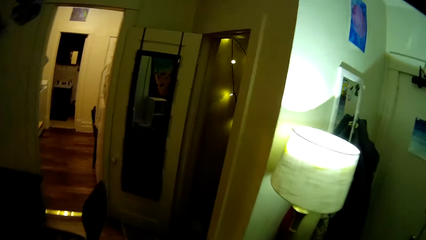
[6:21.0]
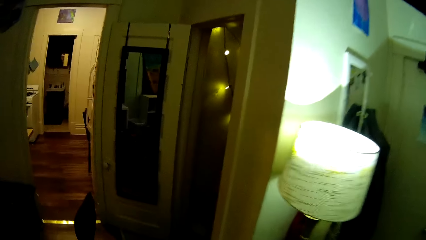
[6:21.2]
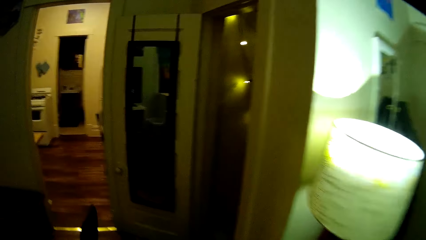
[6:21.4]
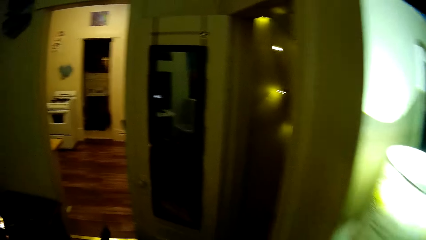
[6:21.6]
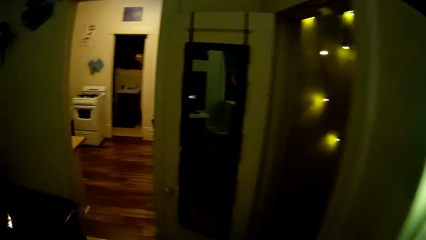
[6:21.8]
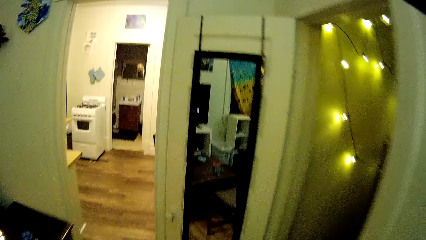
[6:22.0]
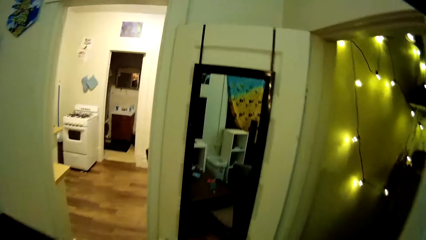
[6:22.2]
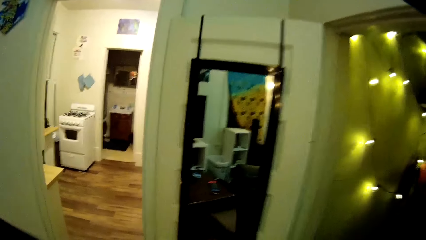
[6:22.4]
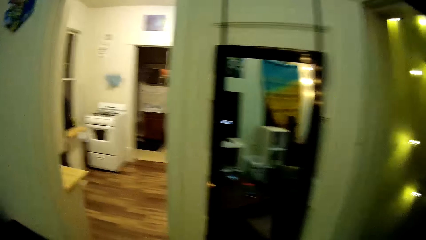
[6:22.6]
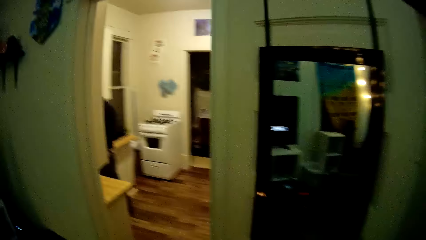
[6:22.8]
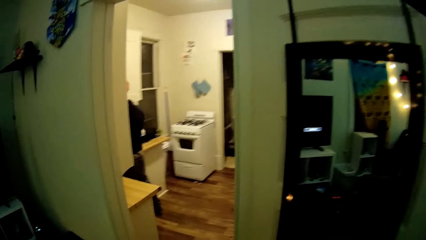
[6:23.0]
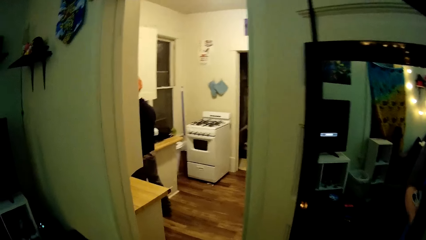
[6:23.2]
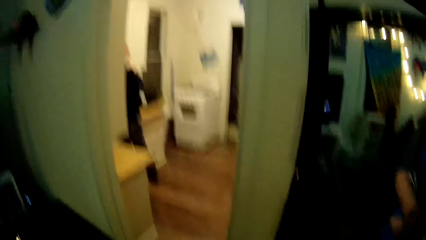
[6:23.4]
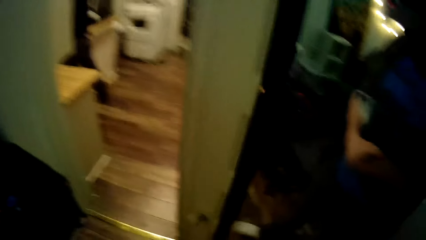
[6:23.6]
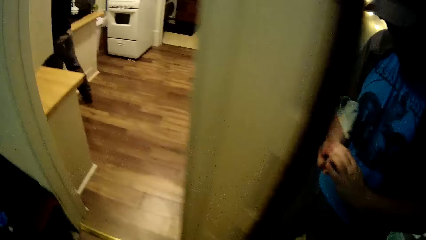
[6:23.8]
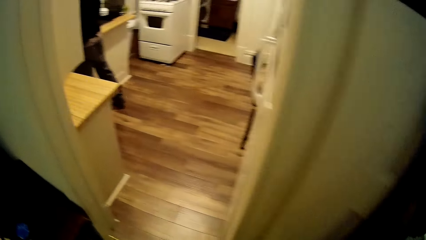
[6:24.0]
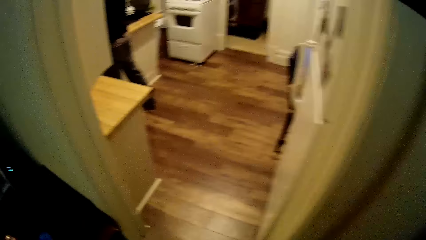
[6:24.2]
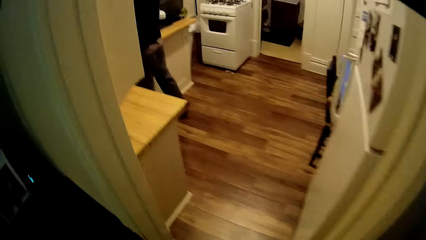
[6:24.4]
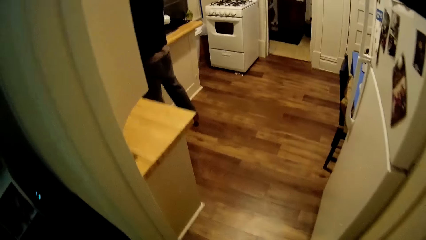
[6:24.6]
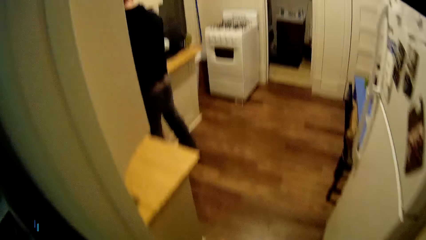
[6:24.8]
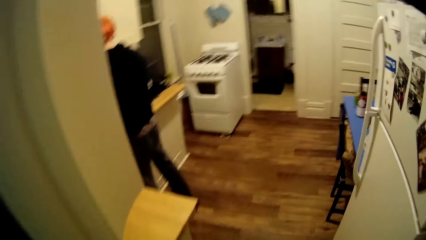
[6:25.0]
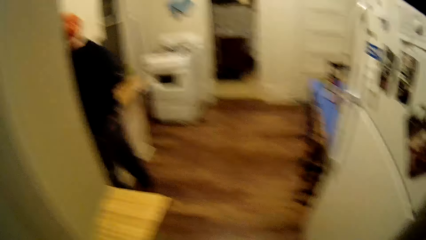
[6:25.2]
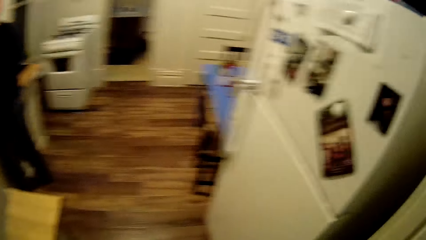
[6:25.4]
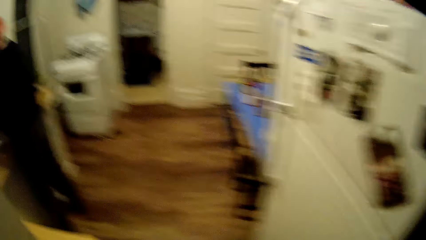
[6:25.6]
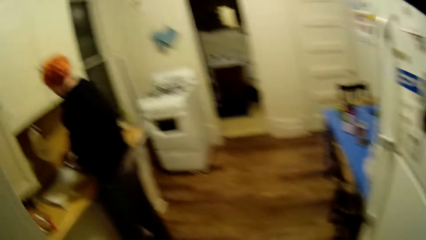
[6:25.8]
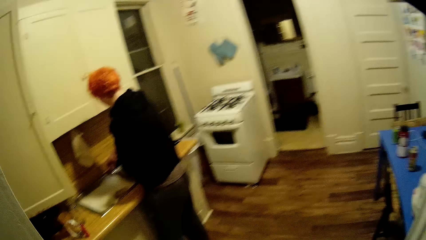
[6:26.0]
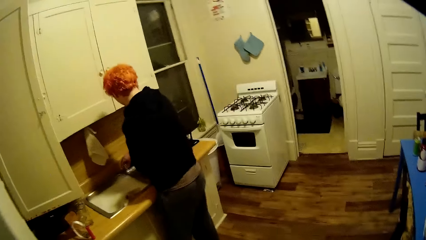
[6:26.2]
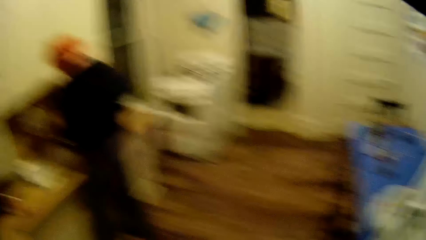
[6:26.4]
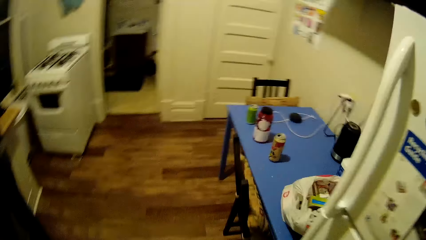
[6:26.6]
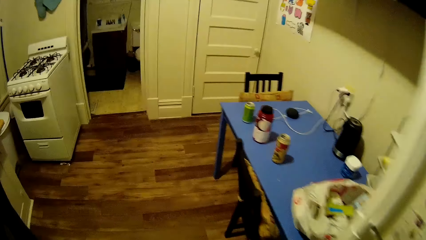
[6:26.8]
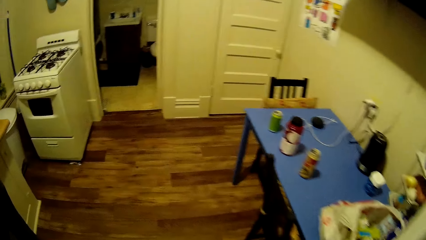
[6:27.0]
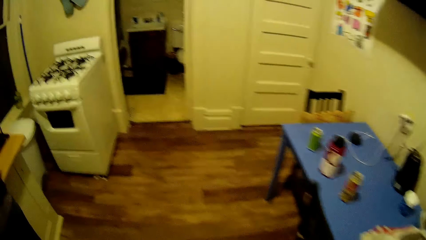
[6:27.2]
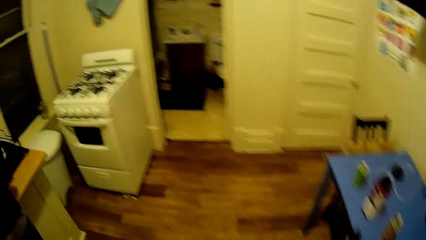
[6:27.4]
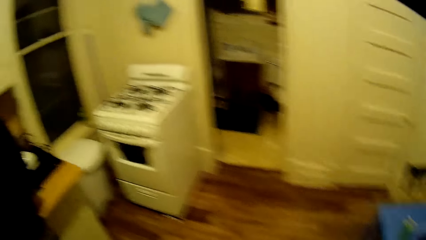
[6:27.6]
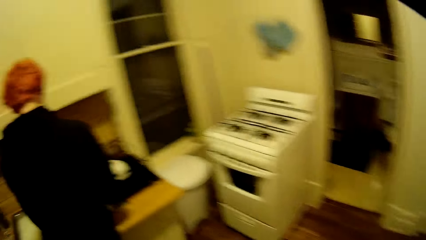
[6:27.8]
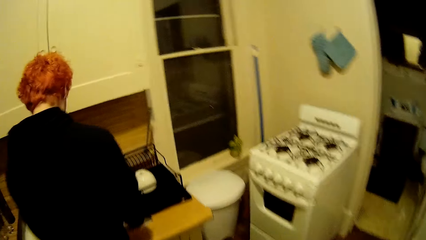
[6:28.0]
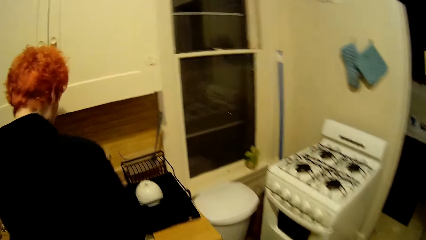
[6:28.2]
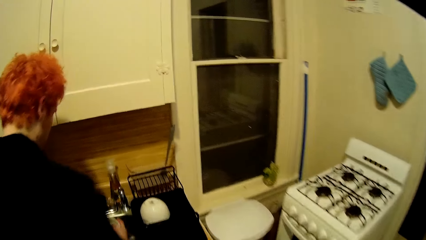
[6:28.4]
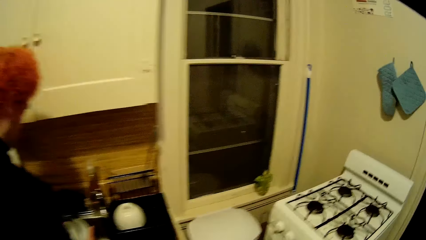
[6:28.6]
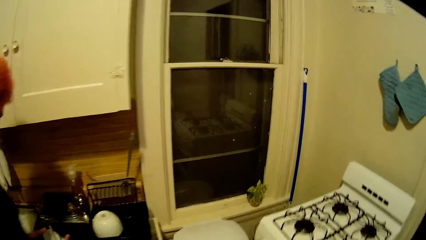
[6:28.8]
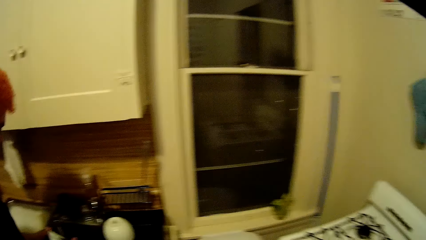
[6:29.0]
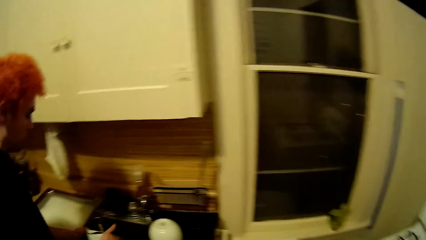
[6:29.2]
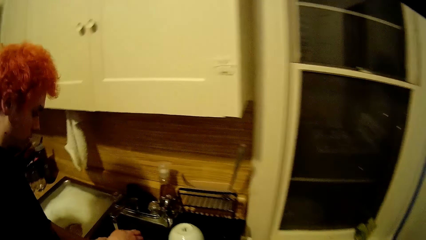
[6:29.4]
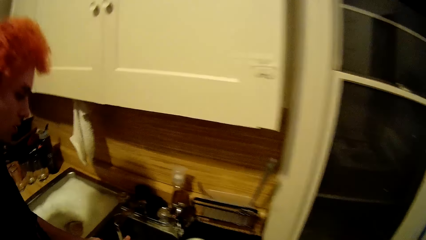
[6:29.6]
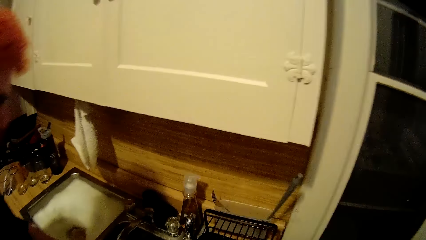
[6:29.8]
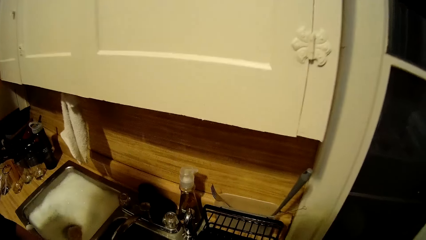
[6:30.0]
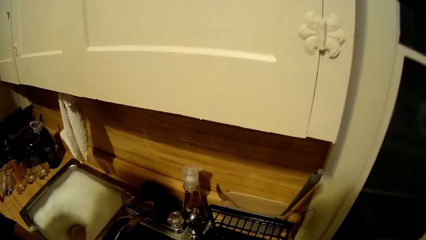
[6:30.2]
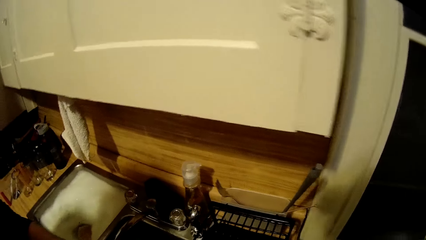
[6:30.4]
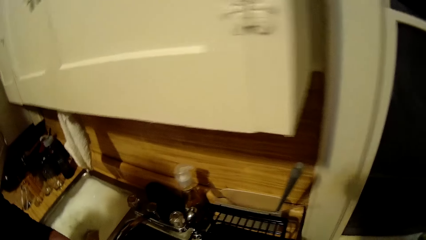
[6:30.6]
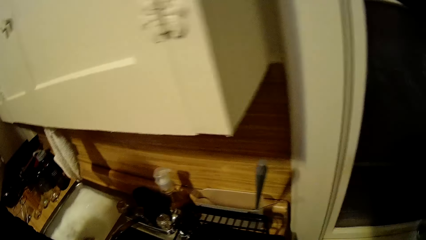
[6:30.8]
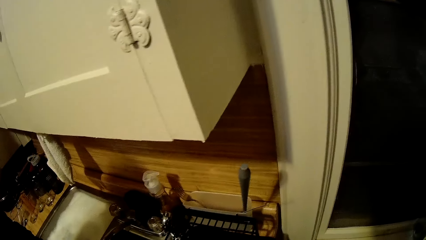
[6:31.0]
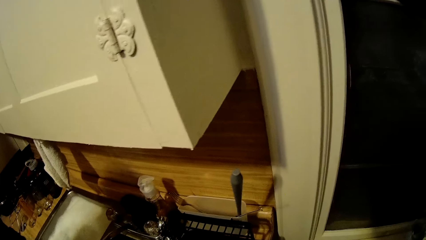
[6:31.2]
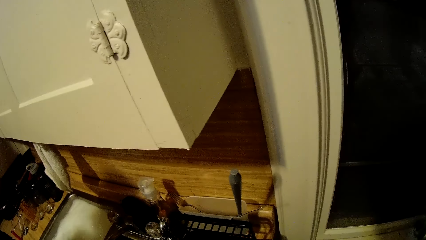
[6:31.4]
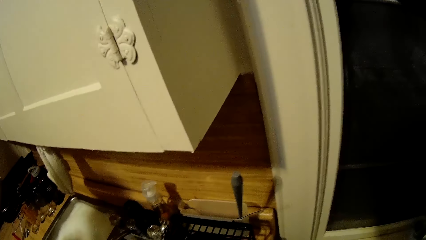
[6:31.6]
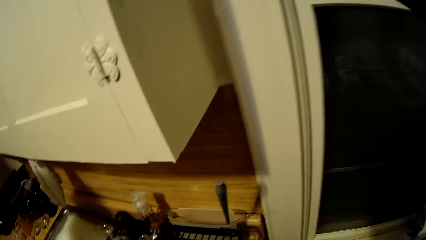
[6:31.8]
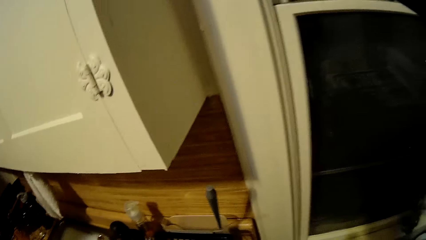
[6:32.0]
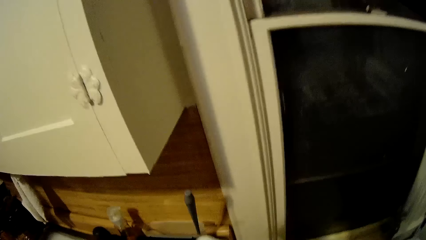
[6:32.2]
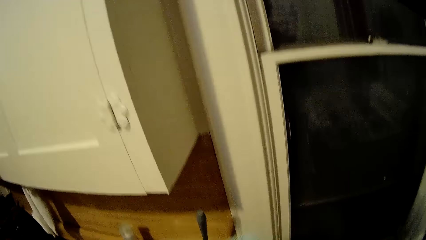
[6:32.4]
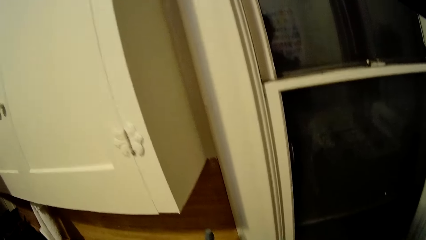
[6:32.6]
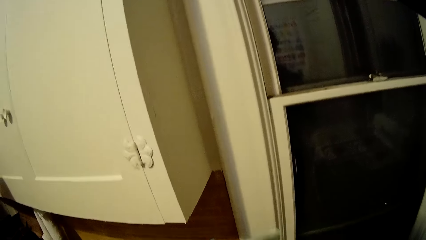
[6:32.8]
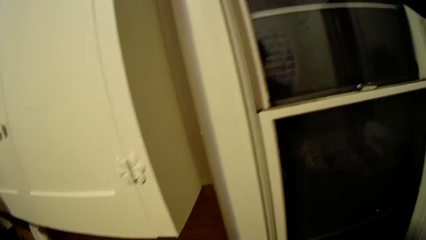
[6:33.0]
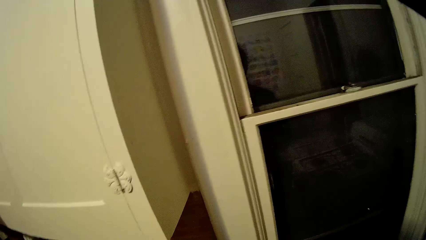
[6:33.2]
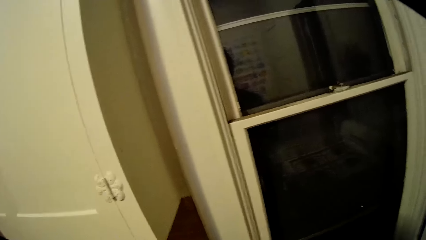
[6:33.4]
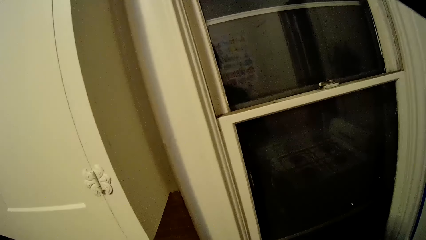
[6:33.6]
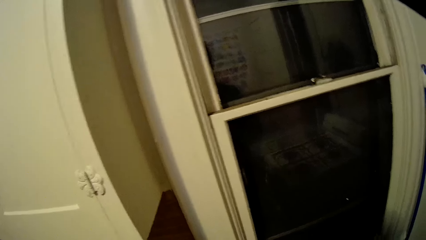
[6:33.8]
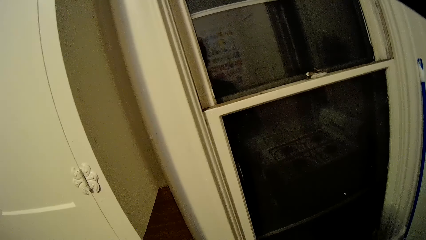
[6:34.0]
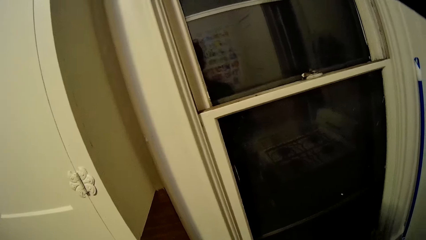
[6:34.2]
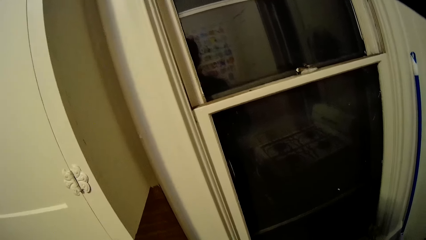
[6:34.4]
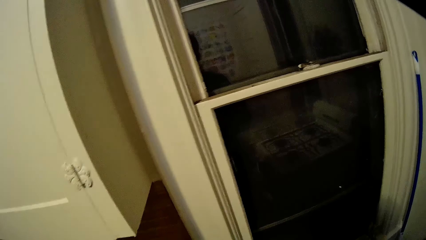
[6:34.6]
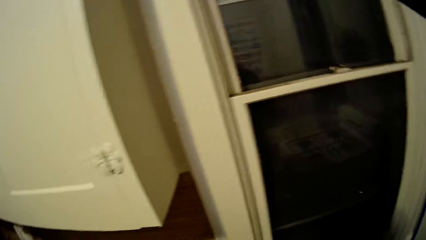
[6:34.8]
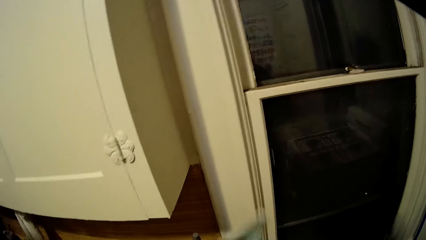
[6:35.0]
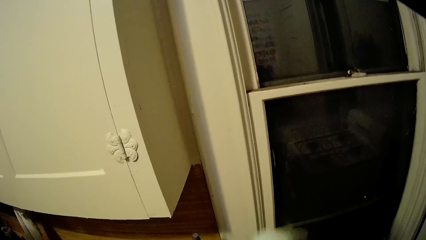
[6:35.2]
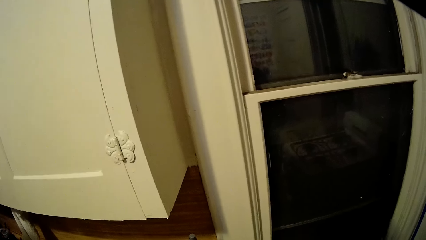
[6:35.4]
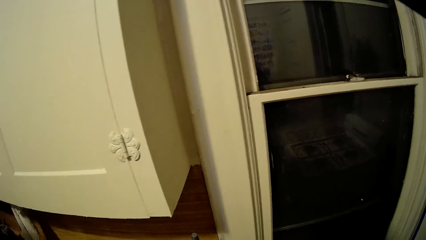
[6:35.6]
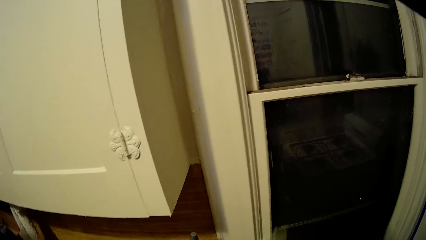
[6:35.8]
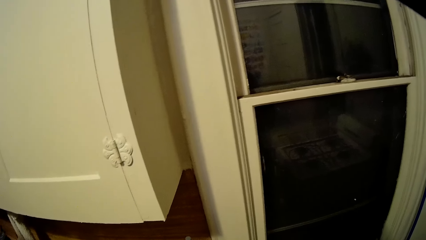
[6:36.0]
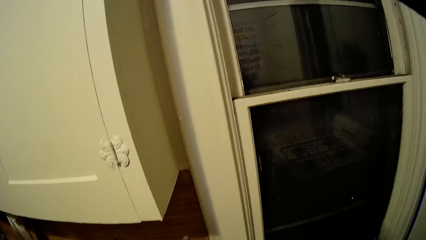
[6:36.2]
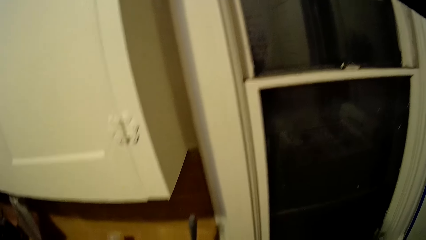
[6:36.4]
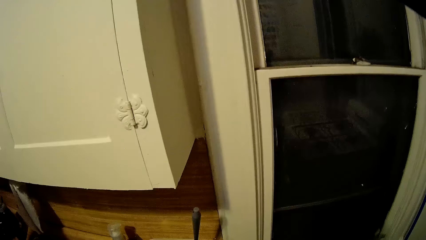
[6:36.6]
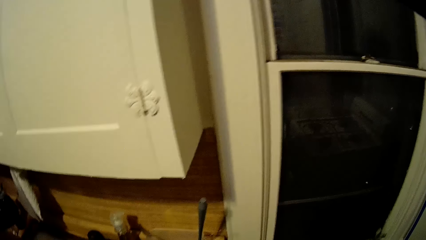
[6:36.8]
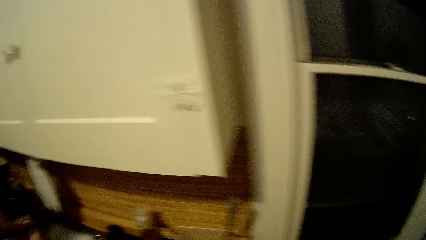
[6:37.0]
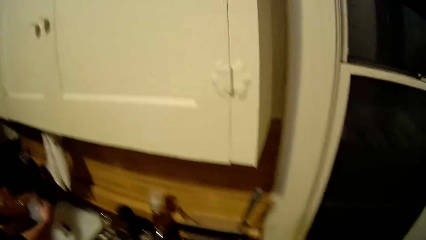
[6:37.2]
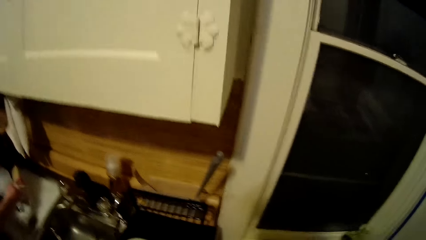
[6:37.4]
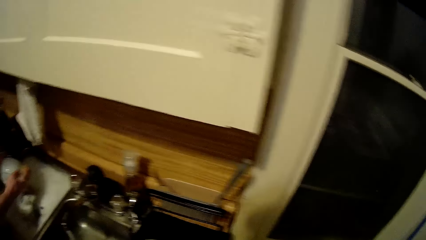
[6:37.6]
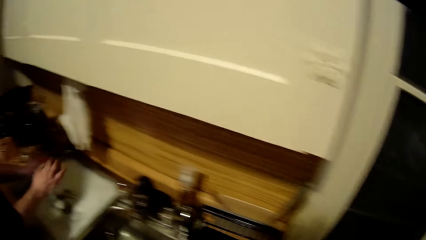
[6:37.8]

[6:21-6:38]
The camera wearer walks to the kitchen. They look around the kitchen. A man rinses a bowl. The camera wearer stares around the house.
